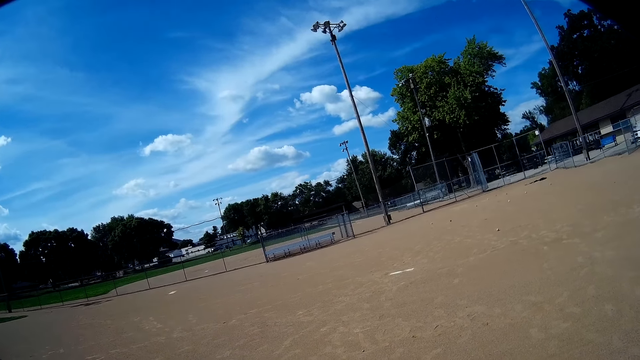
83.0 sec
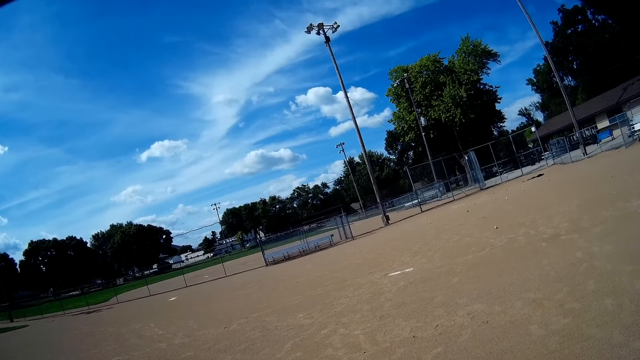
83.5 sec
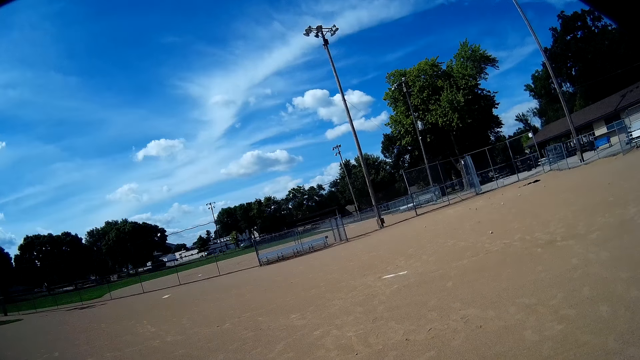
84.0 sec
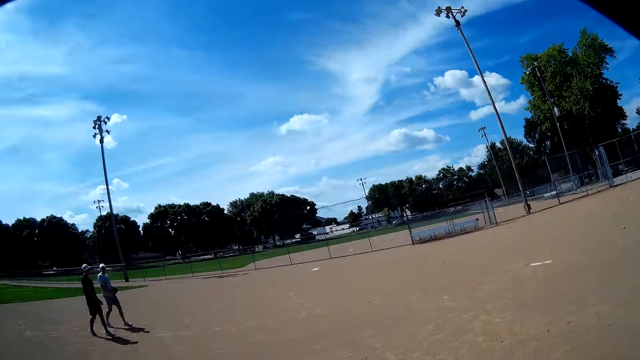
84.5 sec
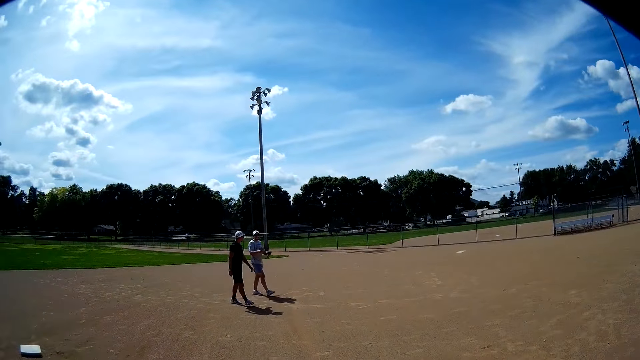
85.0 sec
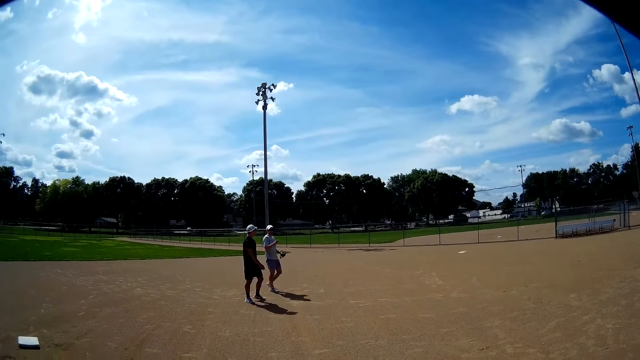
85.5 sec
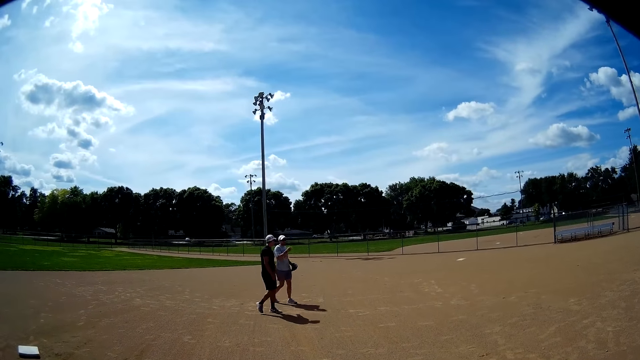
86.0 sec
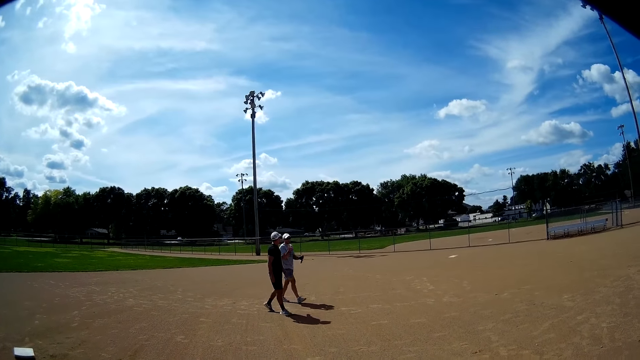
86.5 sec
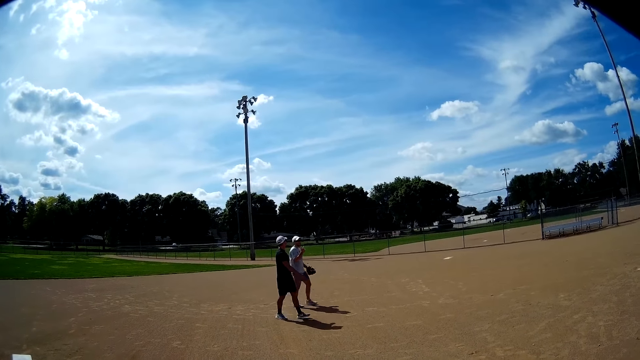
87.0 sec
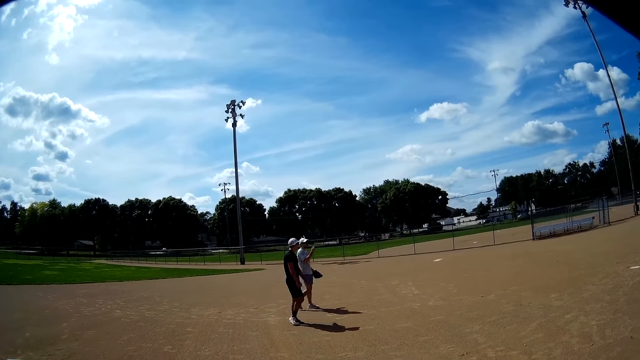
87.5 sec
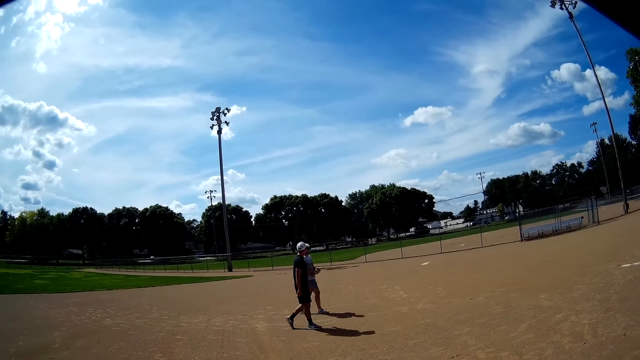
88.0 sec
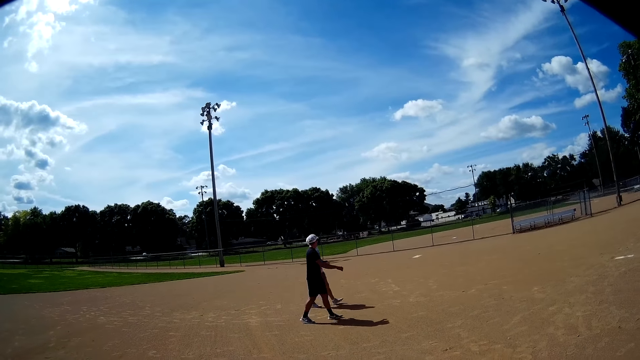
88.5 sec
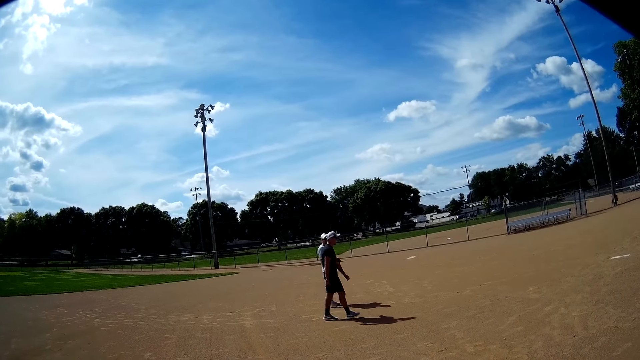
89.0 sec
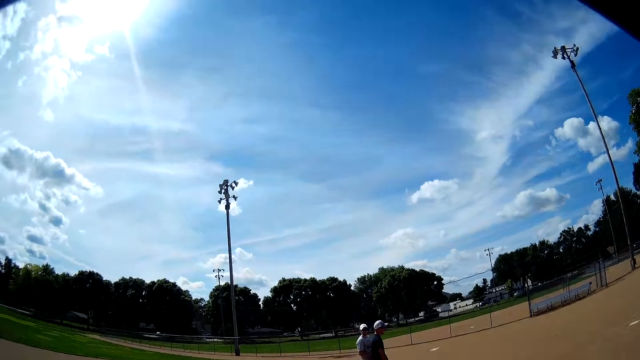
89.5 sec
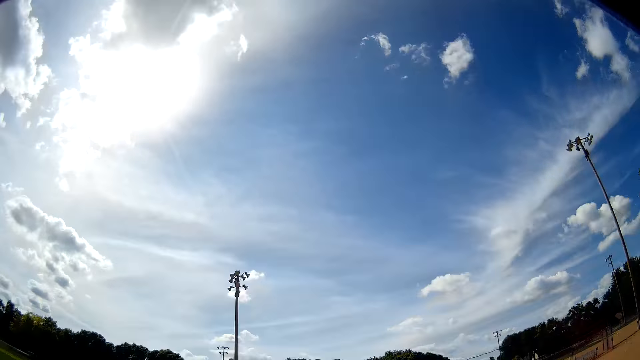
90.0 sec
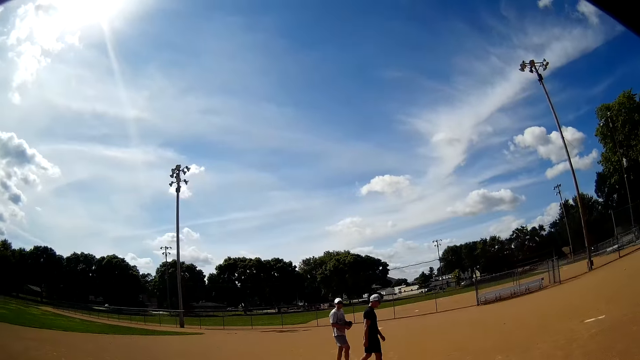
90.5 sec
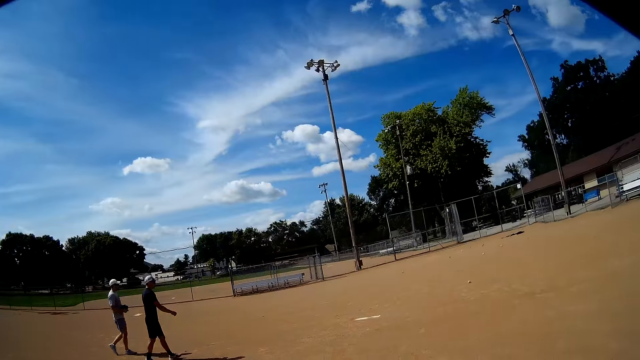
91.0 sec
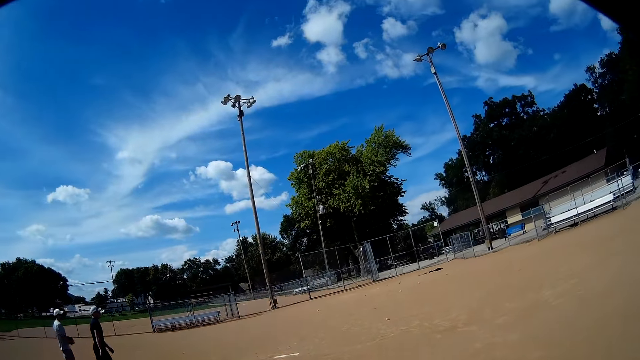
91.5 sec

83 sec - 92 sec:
The man walks around the field. Another man walks around the field.

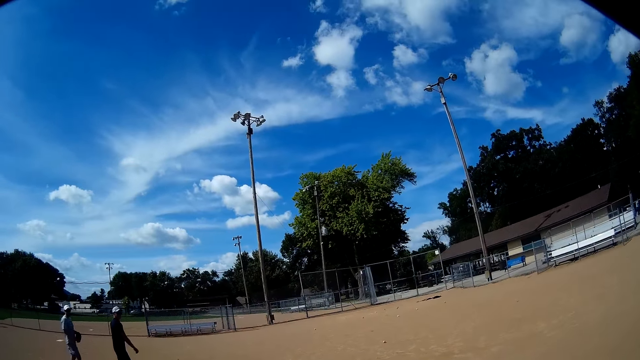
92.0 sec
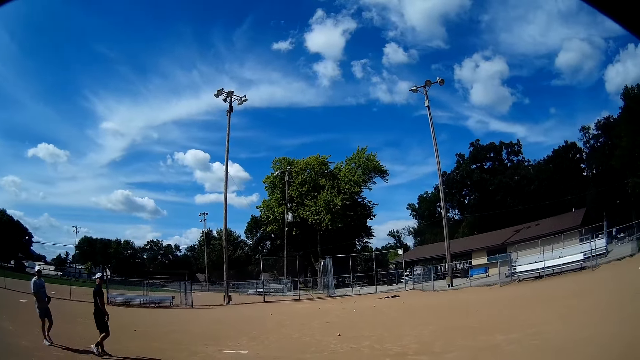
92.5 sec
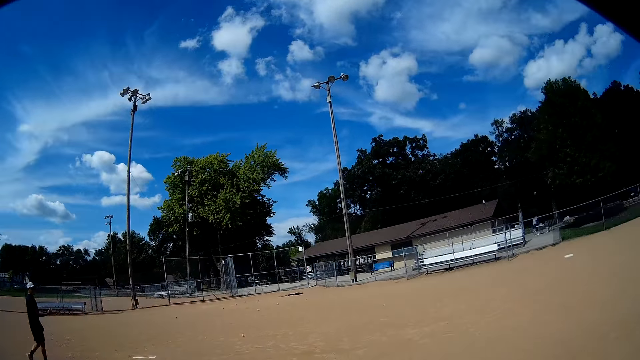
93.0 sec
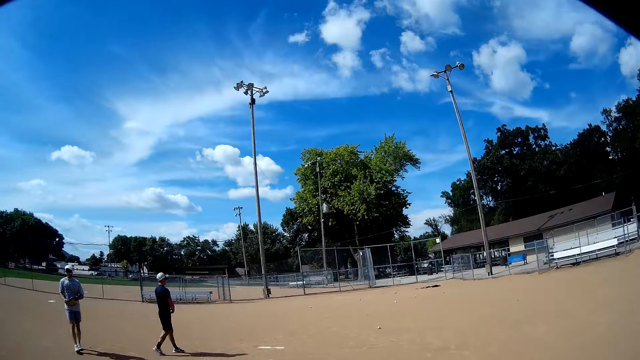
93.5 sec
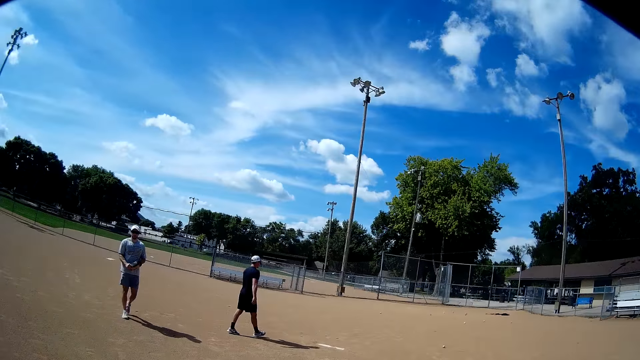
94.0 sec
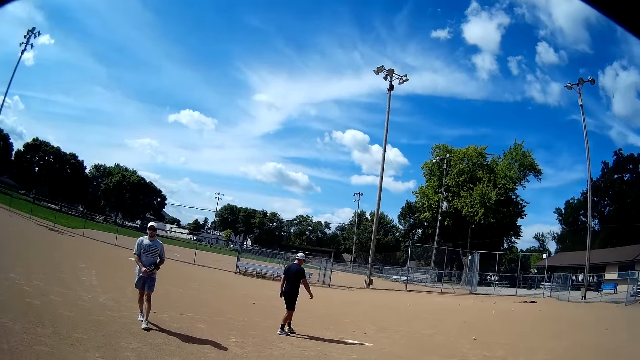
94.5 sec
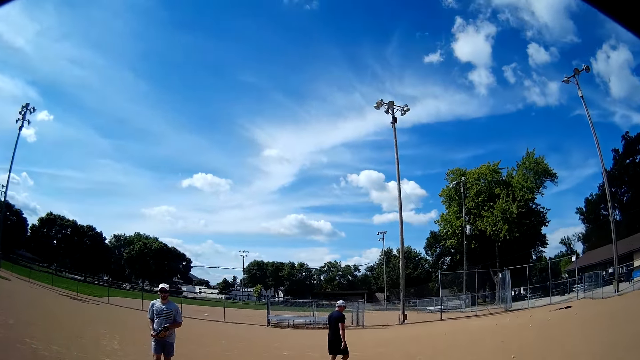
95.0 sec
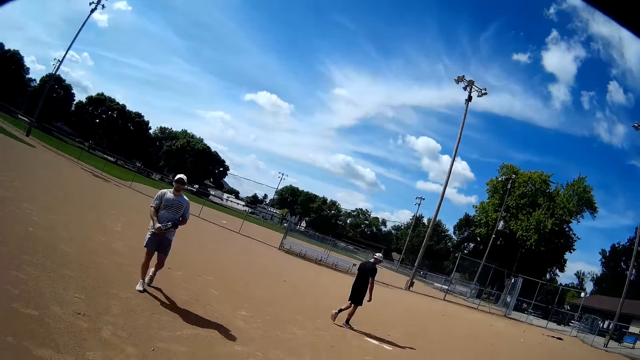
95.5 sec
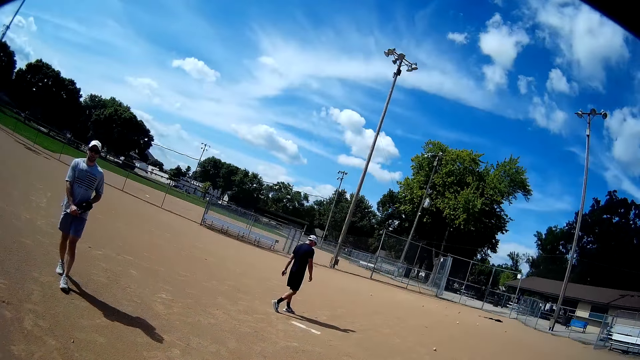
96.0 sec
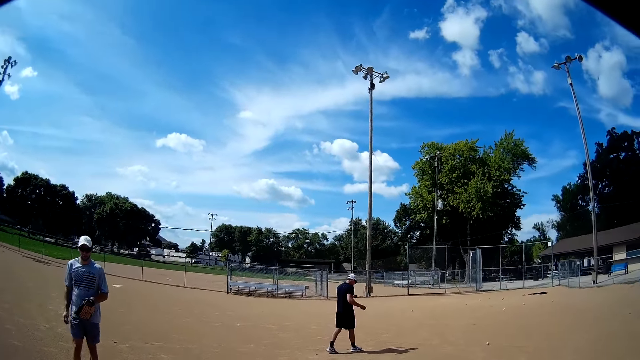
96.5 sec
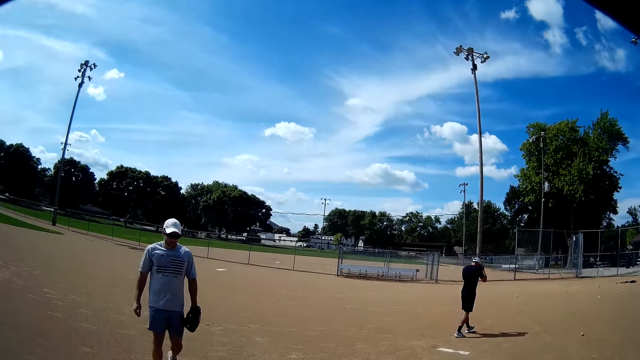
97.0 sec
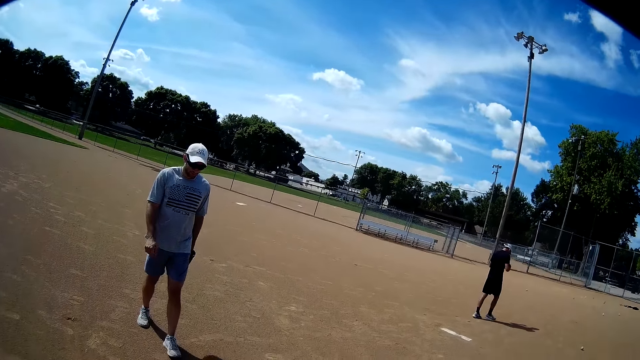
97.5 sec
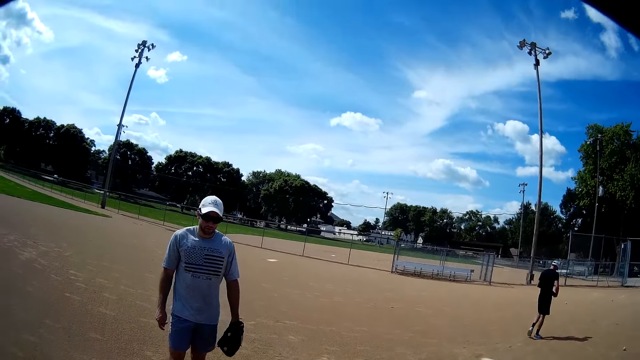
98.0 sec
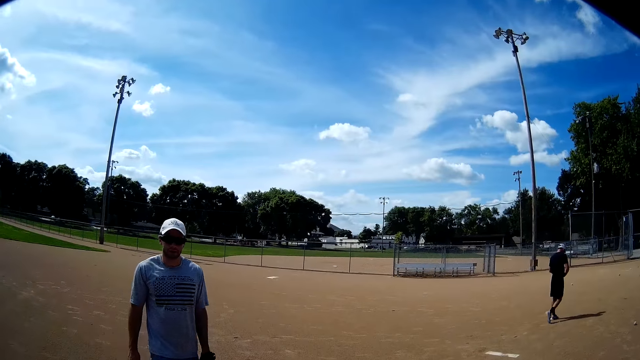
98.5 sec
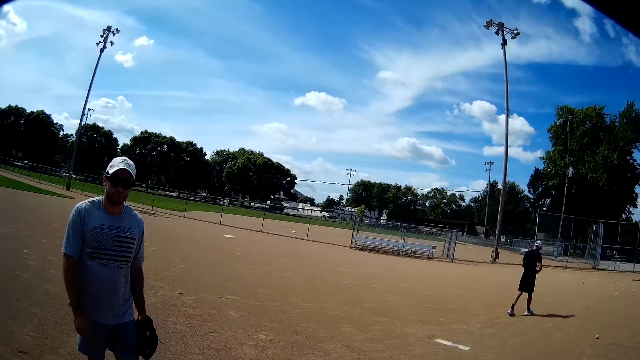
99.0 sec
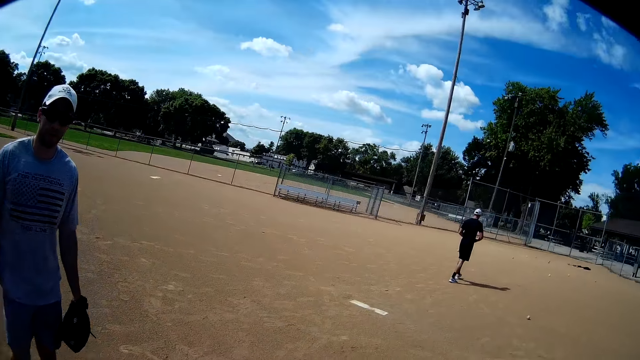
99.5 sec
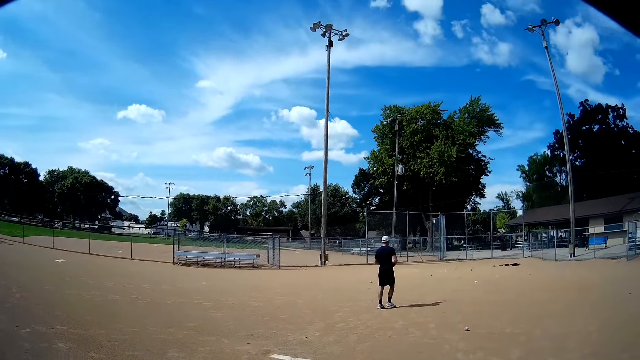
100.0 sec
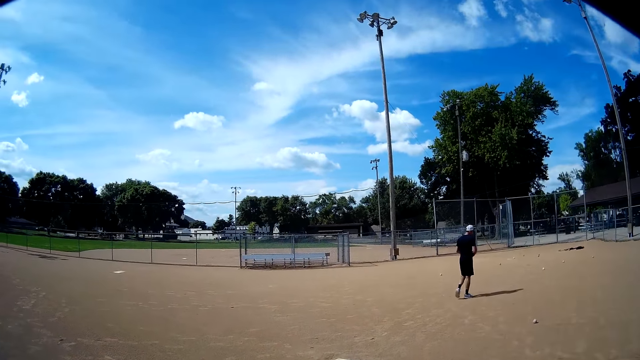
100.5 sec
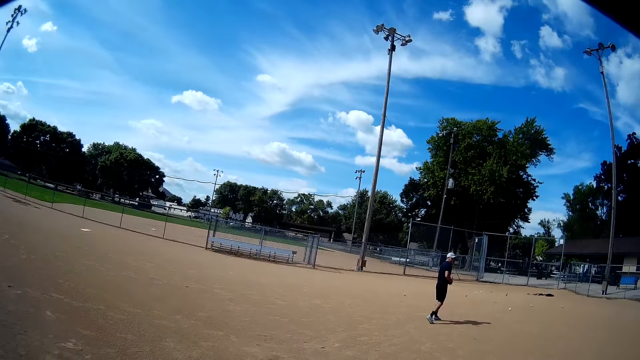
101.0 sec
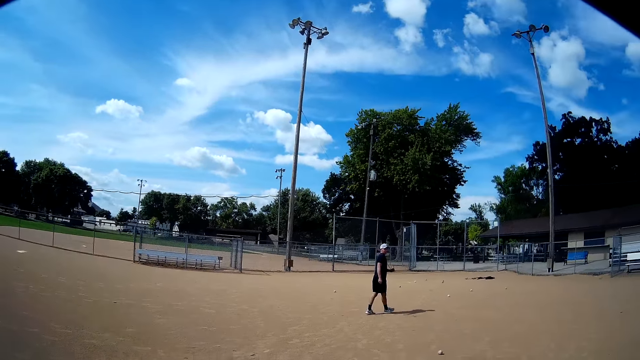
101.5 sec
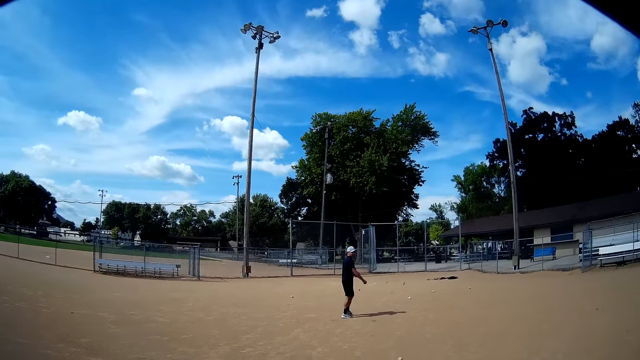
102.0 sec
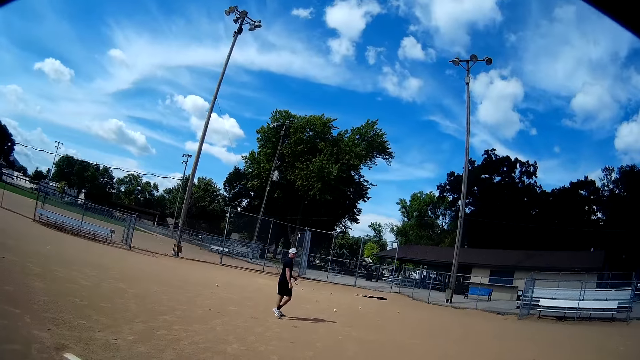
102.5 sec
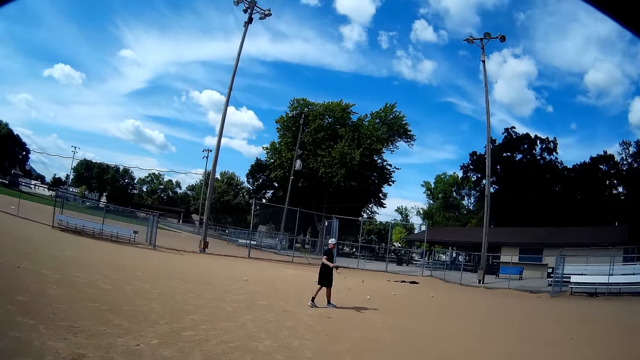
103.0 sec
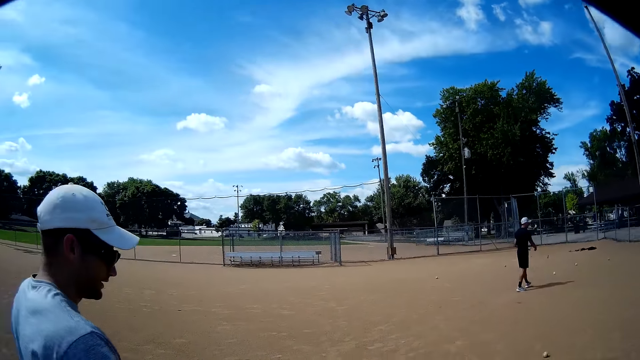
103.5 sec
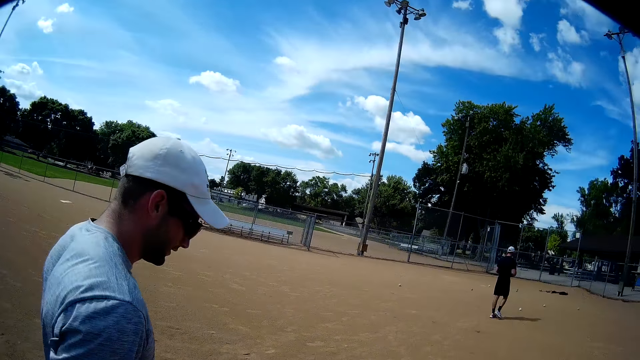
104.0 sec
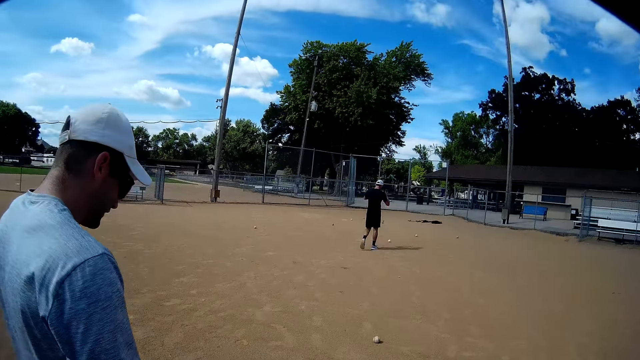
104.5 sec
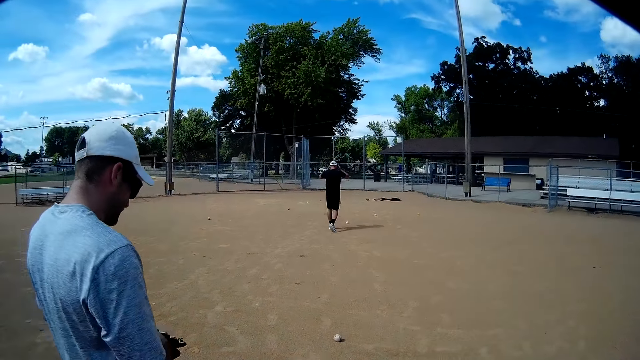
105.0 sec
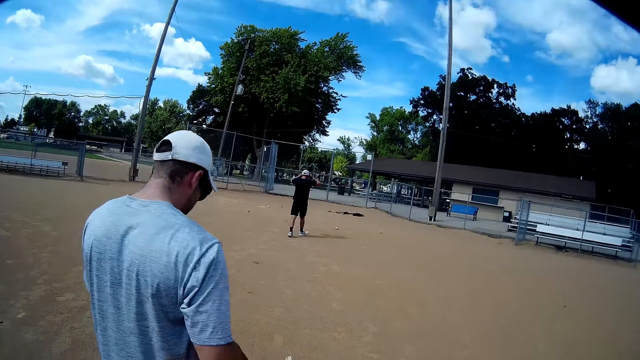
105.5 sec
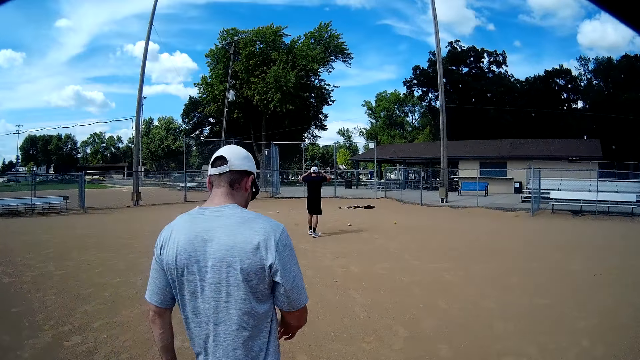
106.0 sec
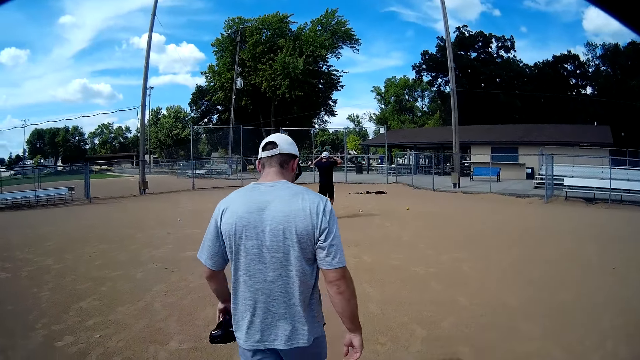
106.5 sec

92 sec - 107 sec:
The man walks toward the camera wearer. The man pulls a baseball glove with his hand and withdraws his hand off the baseball glove. The camera wearer walks around the field. The man walks around the field.
